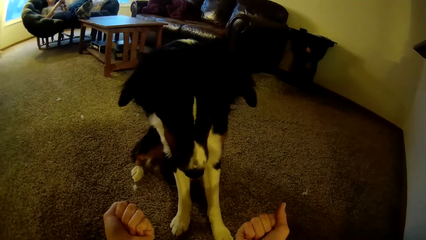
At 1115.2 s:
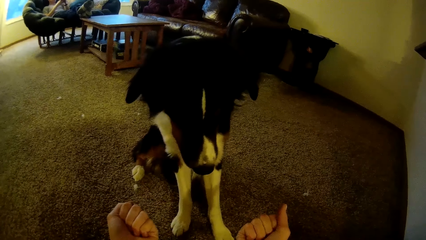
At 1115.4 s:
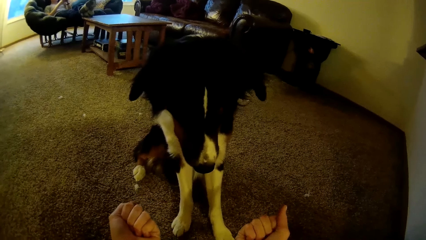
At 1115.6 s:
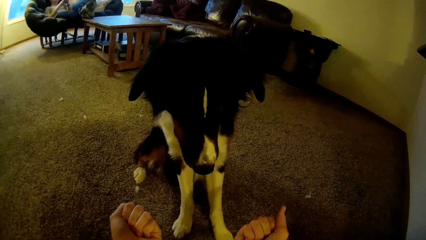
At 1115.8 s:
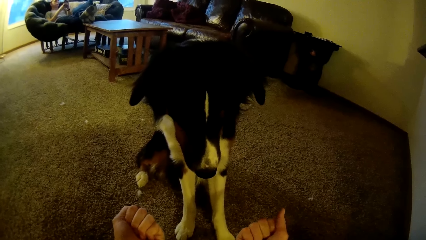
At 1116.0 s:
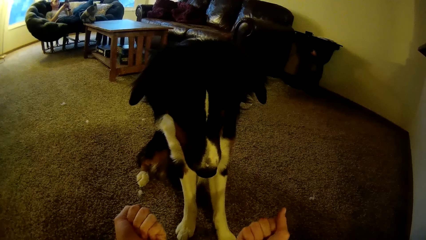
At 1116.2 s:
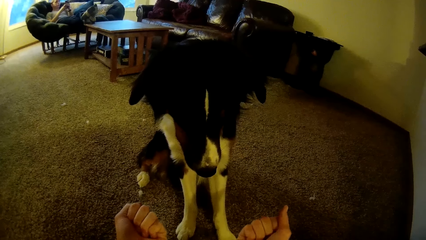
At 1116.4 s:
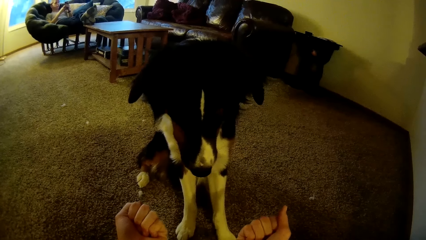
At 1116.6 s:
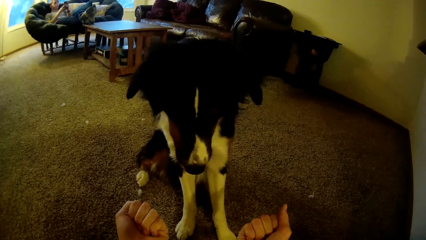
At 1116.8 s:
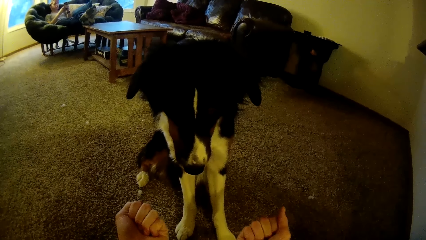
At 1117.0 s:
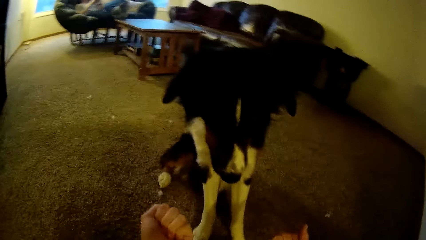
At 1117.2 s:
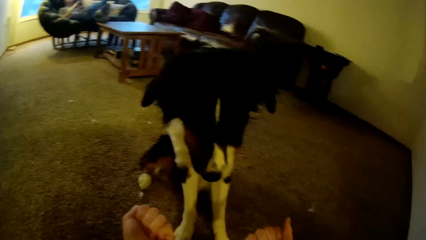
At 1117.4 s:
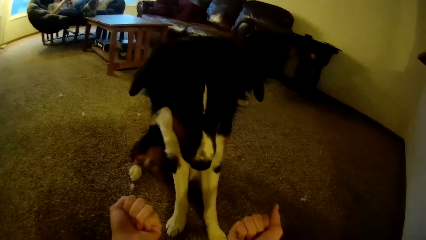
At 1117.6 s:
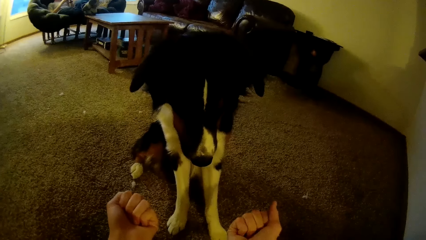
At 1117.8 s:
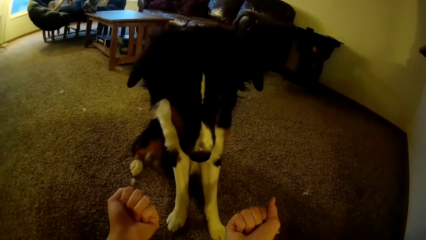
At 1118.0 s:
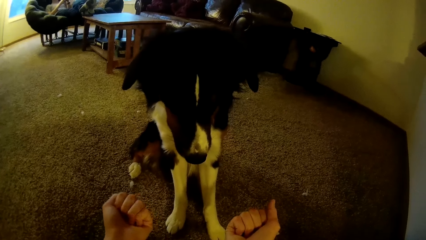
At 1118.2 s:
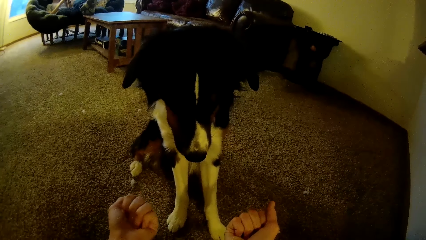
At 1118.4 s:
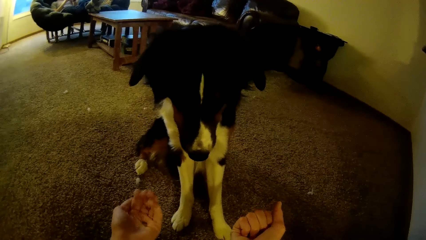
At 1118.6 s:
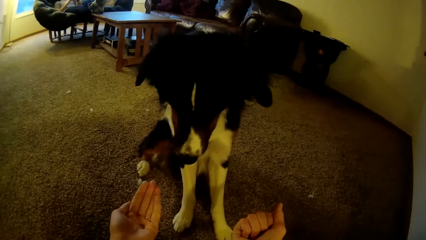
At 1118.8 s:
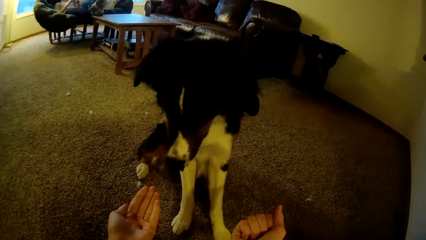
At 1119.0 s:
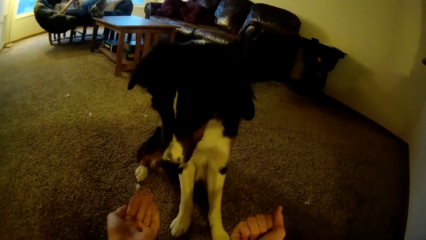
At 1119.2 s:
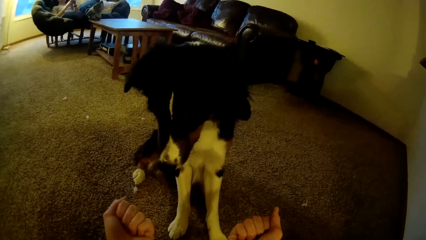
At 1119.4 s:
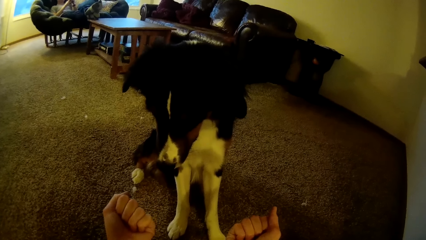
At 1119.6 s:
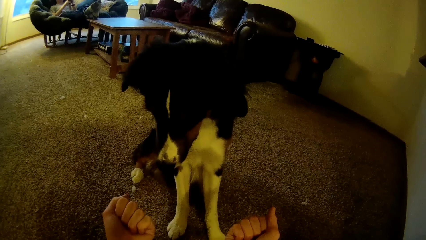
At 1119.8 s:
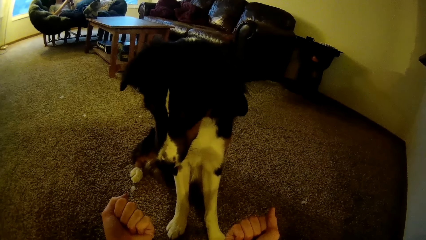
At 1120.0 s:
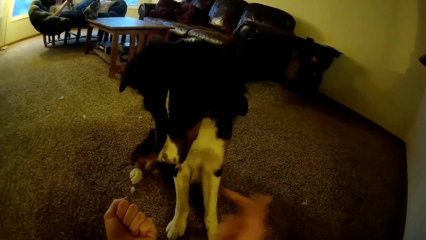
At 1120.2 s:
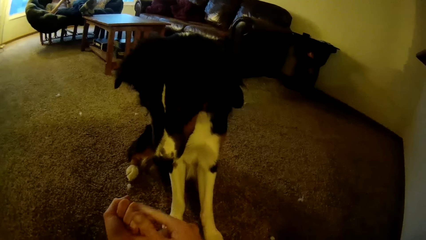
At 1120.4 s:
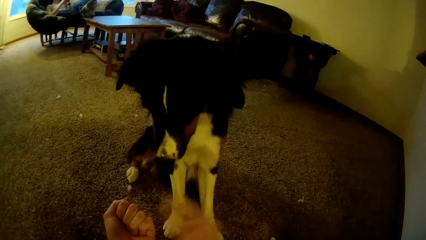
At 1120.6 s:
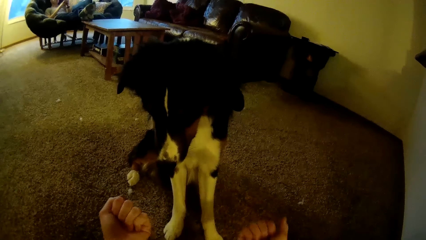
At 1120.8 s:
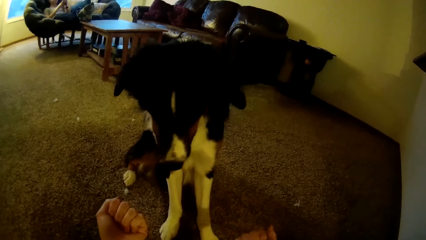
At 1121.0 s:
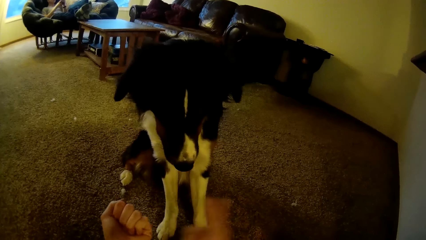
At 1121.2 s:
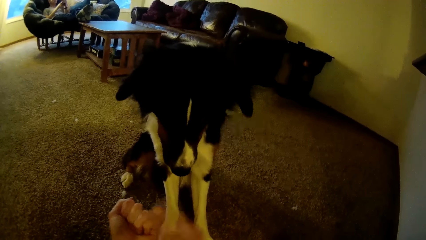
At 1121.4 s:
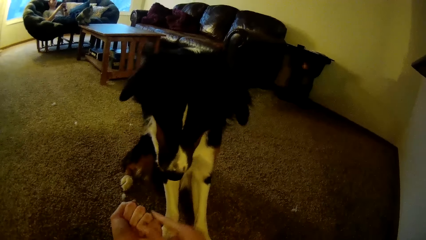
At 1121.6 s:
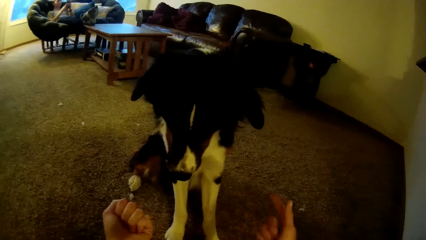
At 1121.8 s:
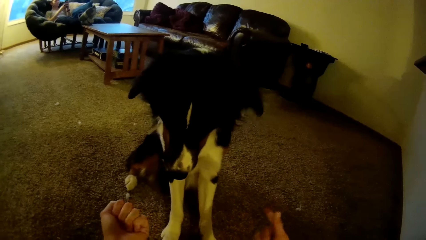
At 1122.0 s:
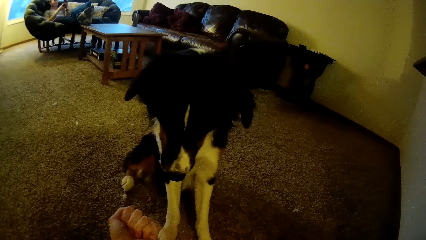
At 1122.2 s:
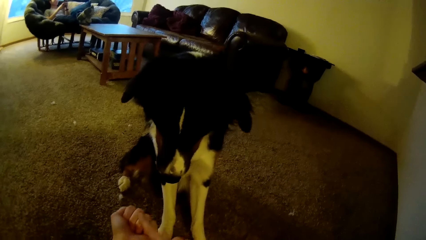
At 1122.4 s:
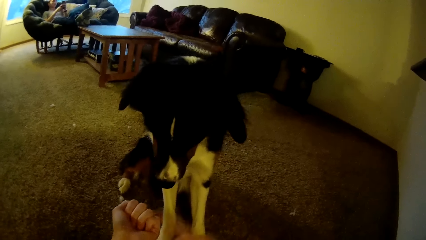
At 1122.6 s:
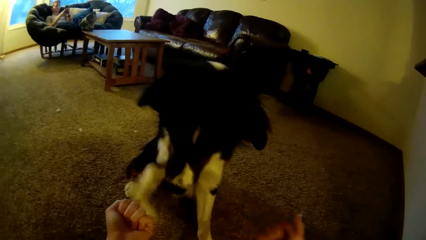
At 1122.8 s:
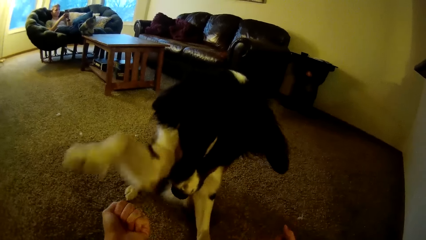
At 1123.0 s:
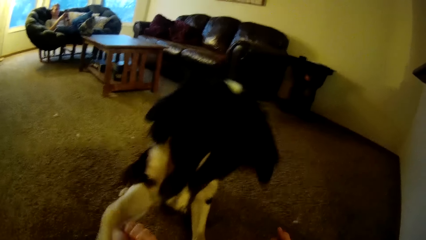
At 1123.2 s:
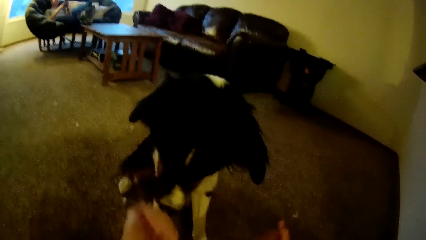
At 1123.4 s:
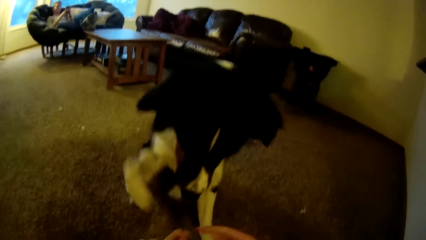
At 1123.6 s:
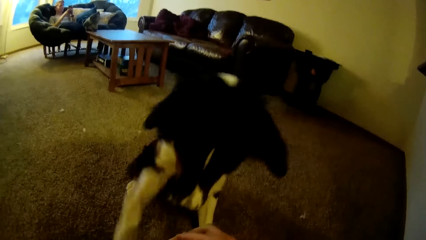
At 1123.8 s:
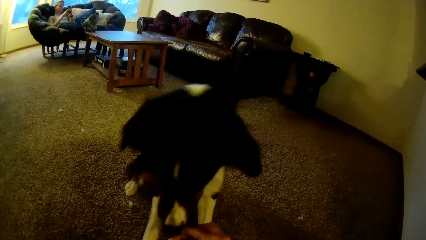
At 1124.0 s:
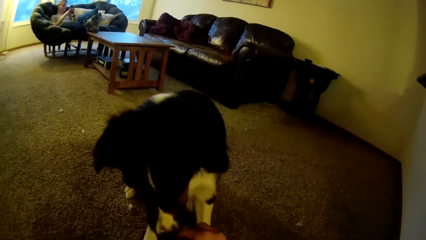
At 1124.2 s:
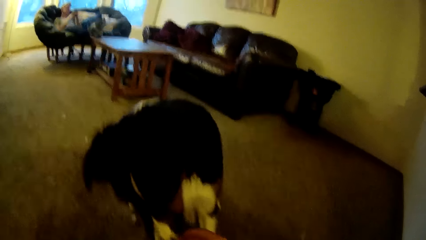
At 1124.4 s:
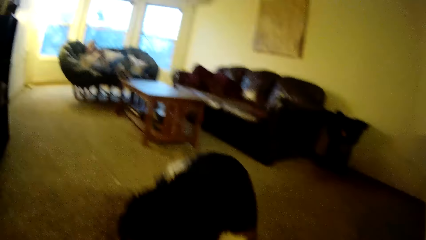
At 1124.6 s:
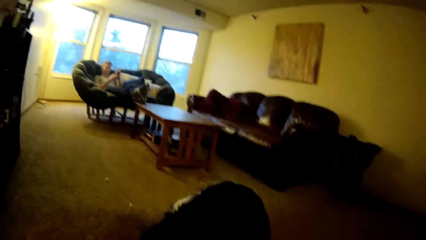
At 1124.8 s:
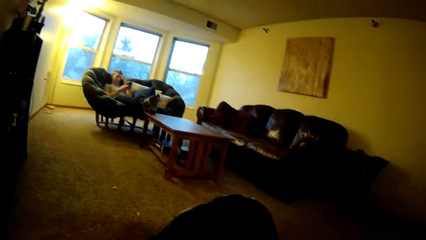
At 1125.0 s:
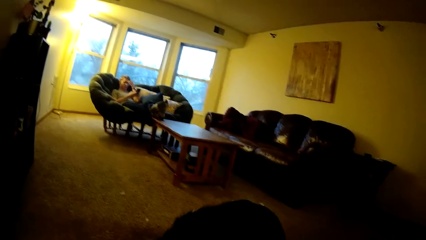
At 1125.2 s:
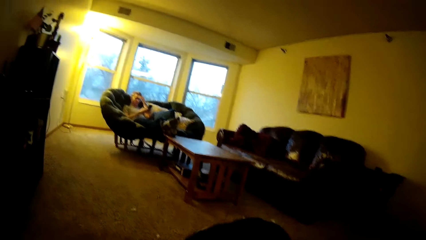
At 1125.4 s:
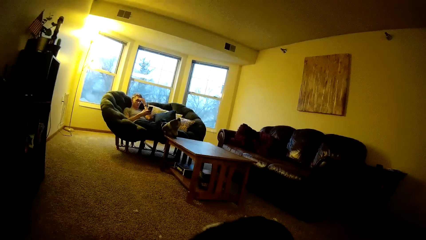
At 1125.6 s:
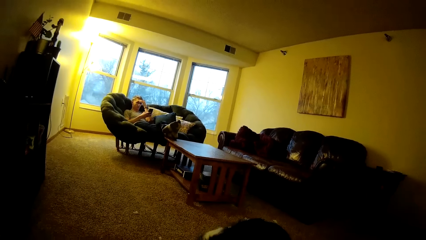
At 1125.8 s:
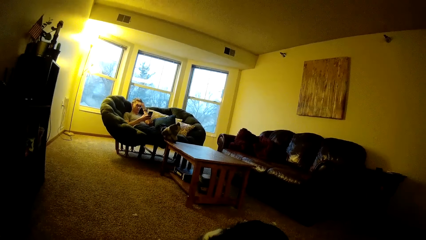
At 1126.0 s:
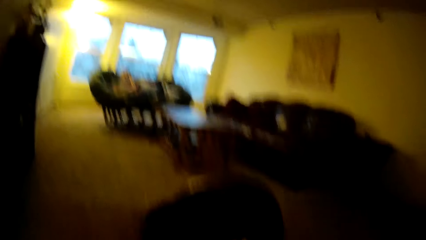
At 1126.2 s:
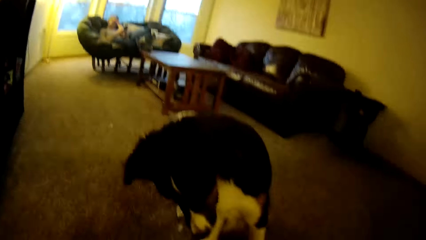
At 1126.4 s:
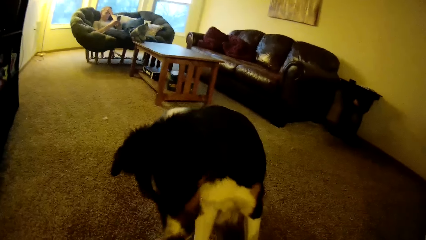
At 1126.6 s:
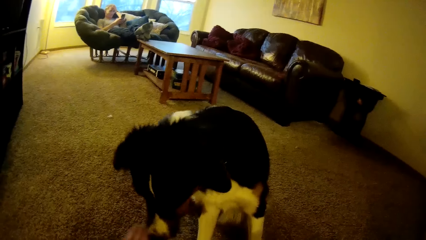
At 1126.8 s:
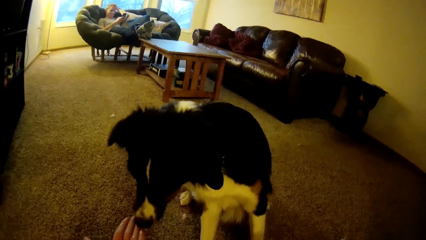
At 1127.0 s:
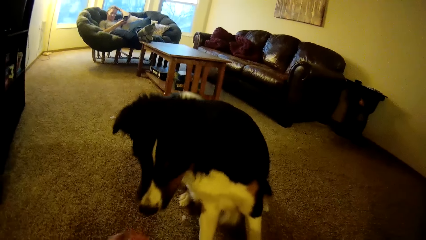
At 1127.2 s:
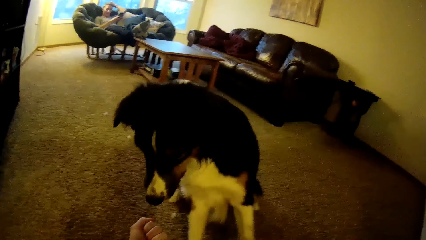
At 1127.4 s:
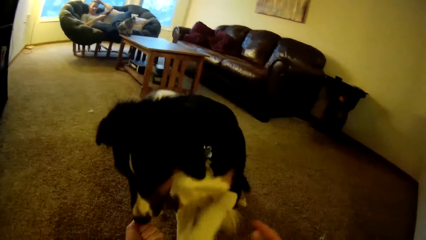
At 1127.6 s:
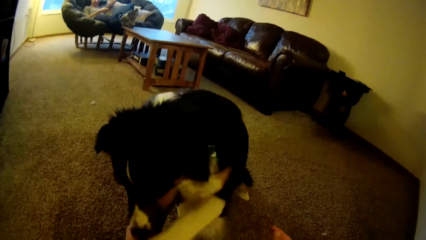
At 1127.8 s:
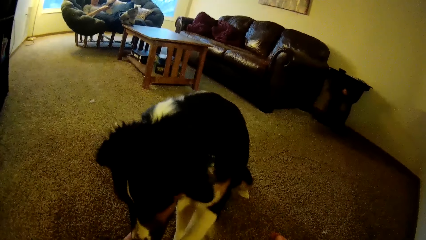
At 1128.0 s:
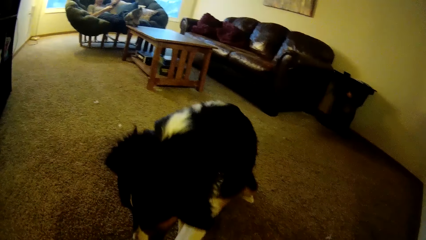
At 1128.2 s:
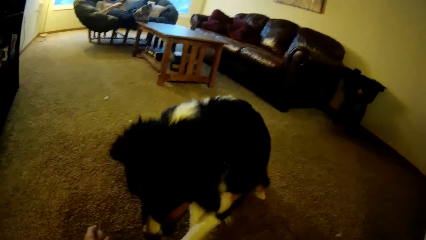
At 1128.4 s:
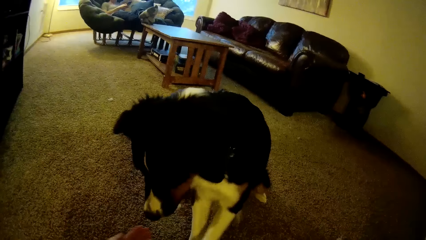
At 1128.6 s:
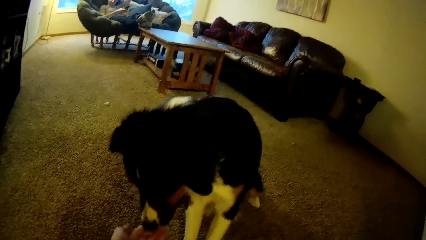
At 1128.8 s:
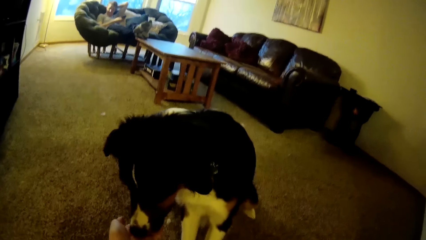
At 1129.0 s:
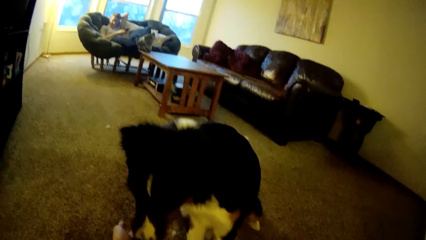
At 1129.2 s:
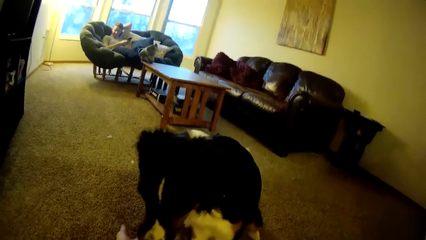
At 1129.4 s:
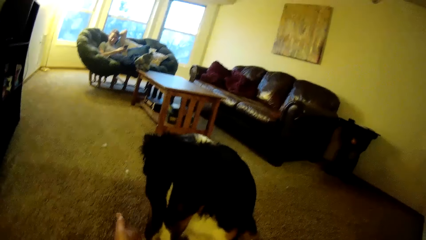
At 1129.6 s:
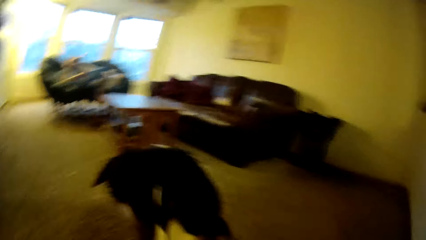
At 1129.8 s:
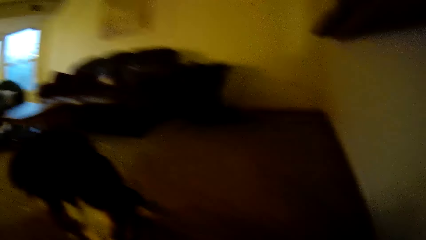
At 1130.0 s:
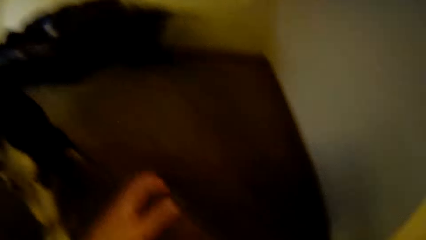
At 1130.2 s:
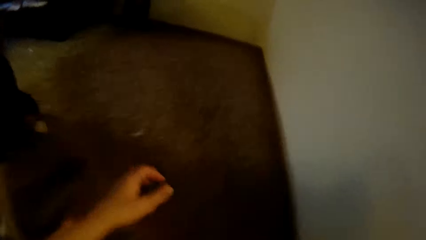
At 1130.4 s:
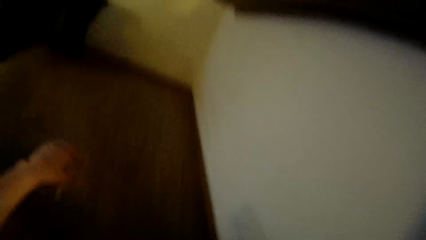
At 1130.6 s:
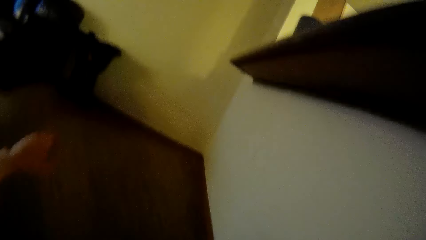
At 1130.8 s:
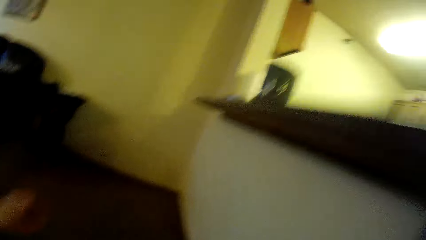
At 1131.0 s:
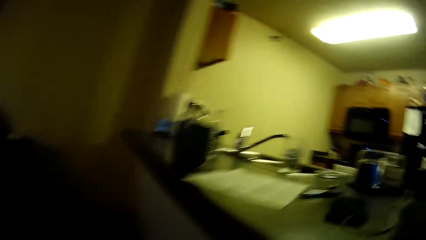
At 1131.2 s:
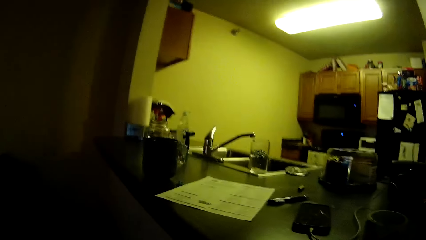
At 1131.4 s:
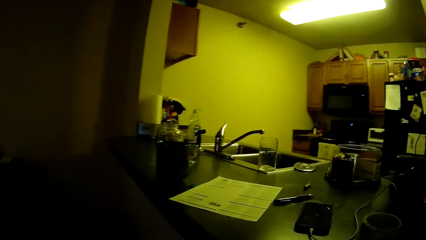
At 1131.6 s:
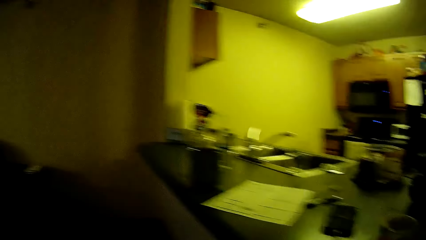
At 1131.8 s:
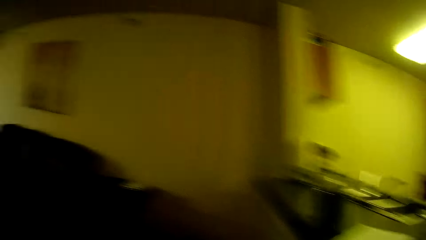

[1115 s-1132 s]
The camera wearer plays with the dog. They look around the room.
